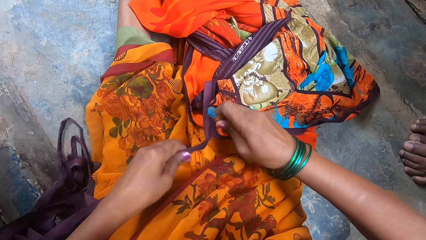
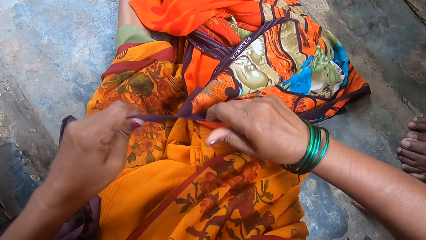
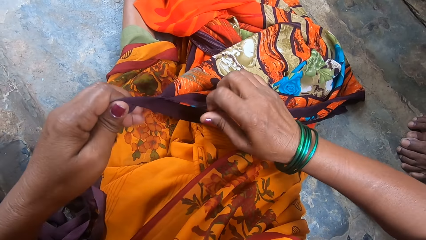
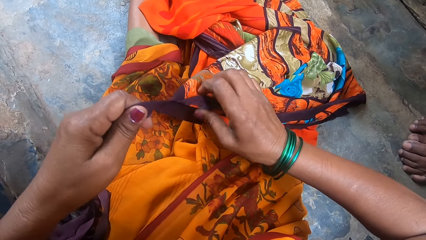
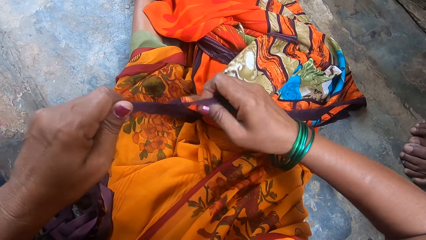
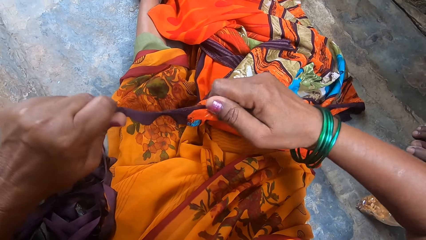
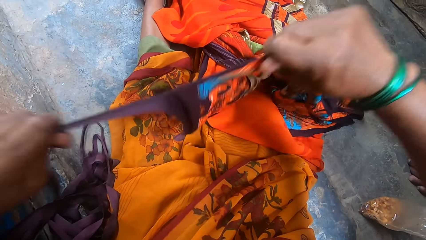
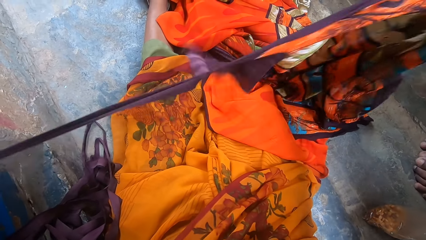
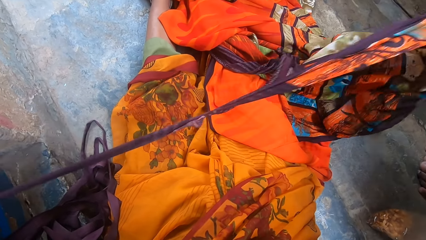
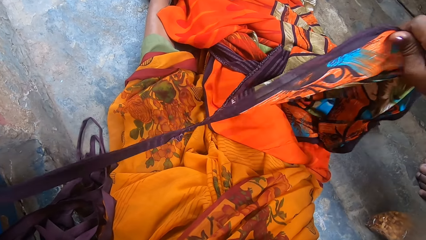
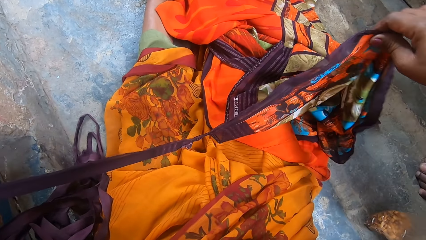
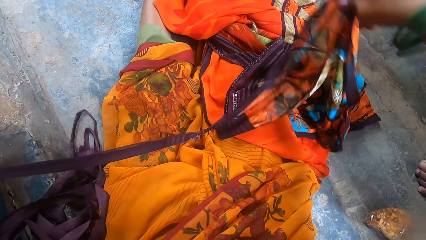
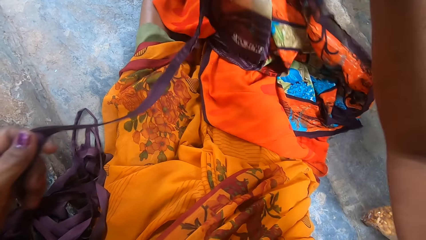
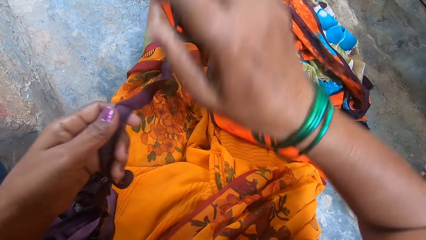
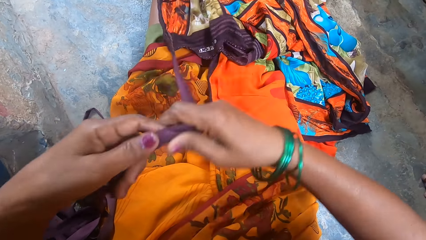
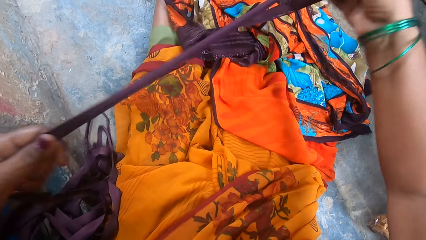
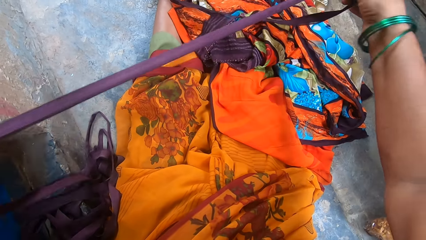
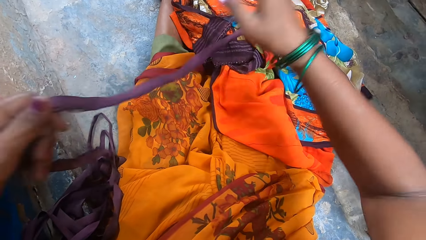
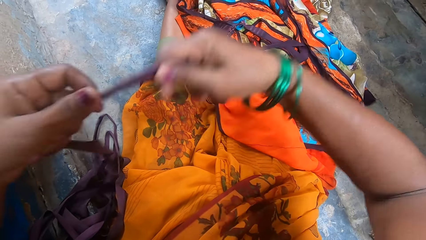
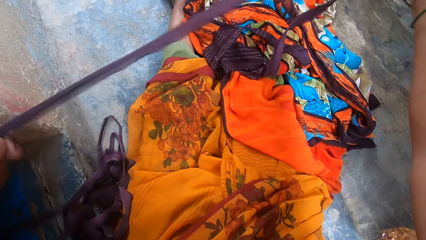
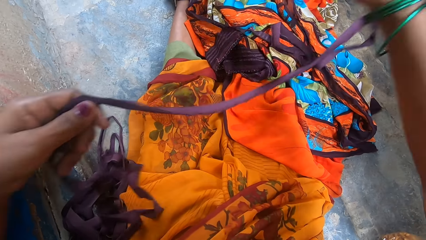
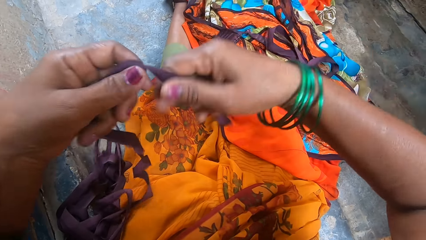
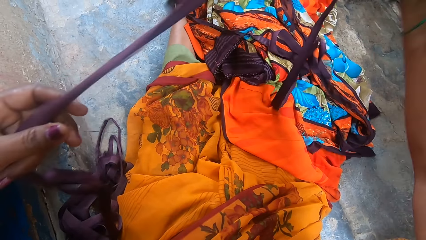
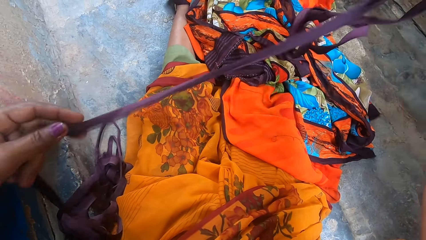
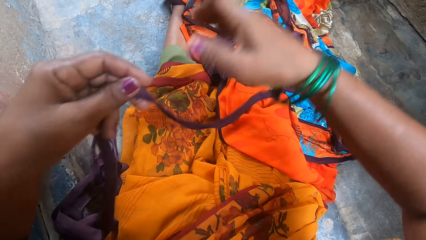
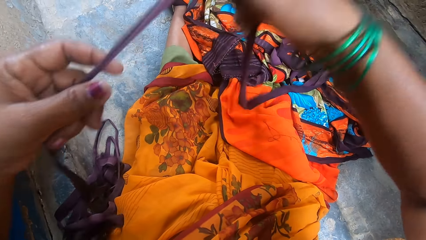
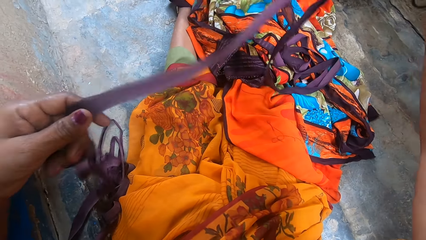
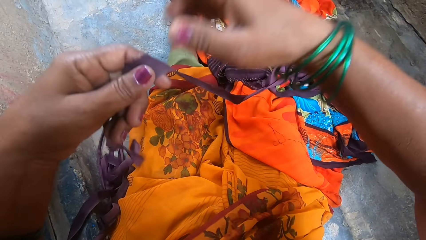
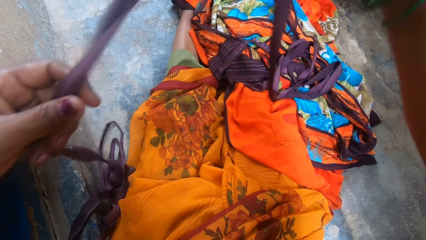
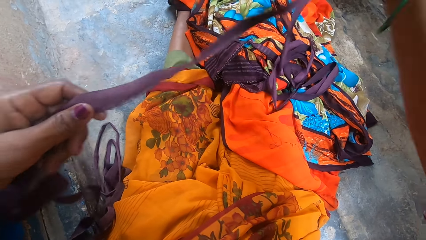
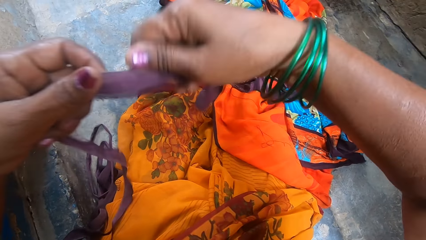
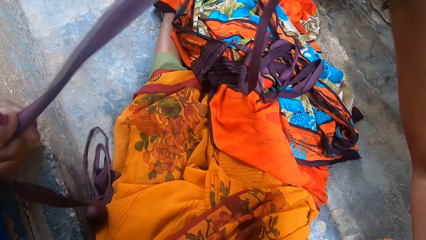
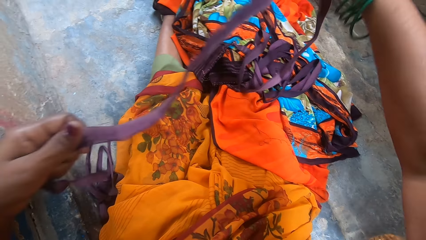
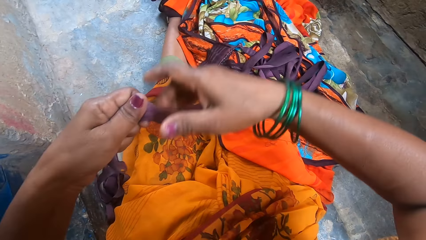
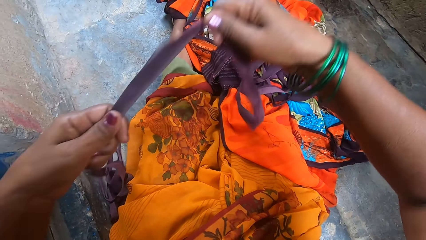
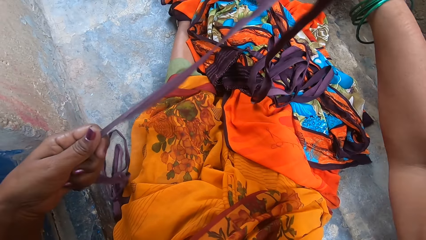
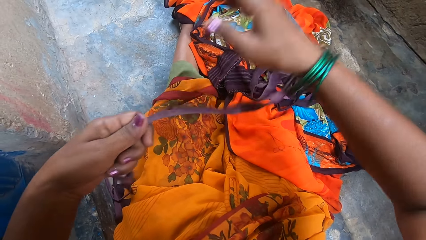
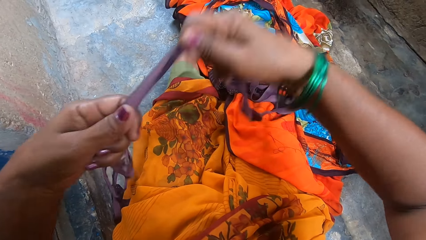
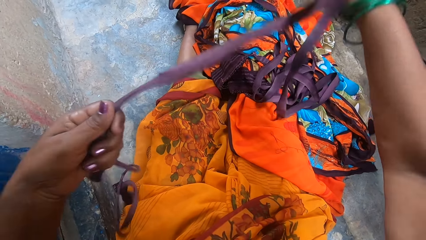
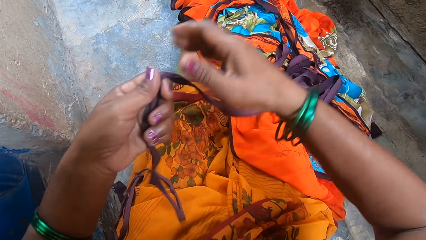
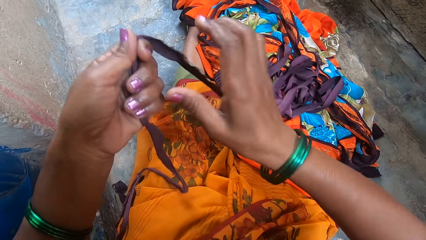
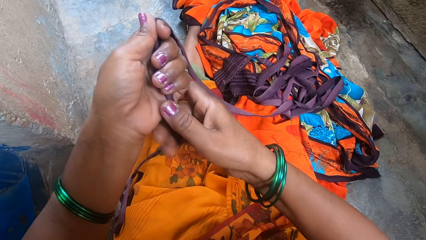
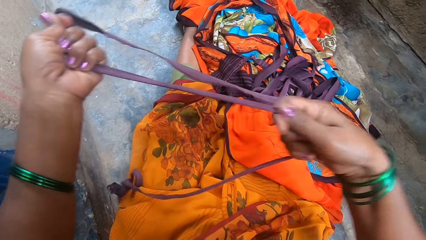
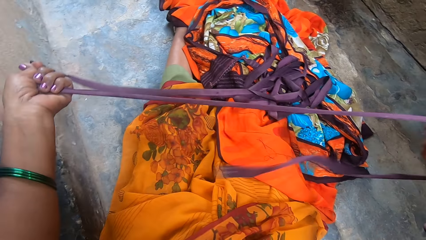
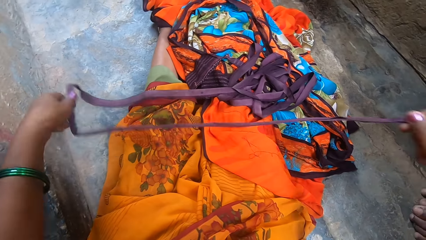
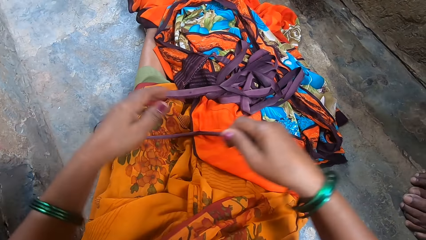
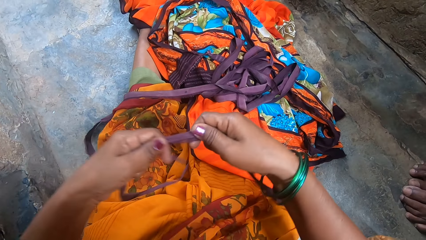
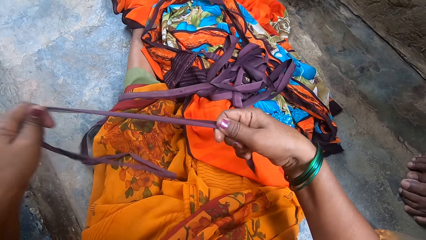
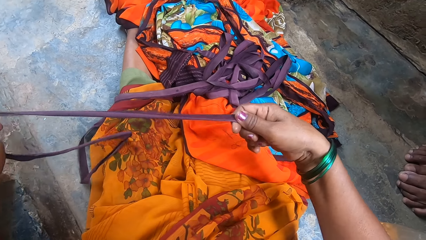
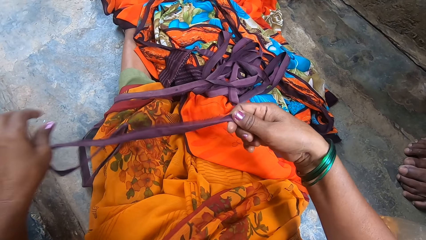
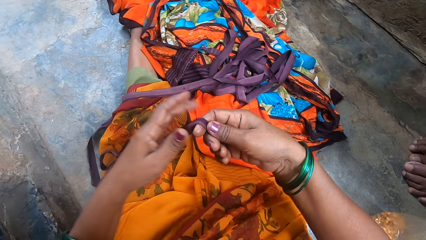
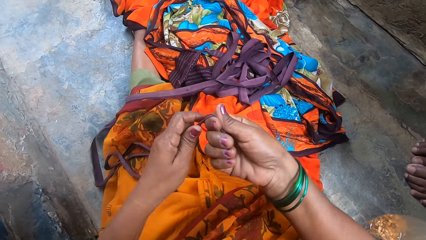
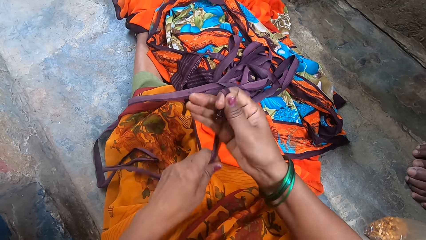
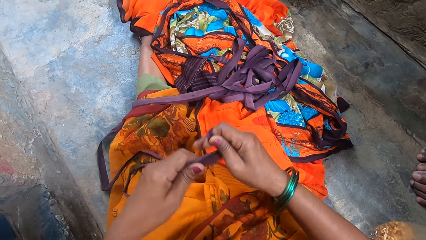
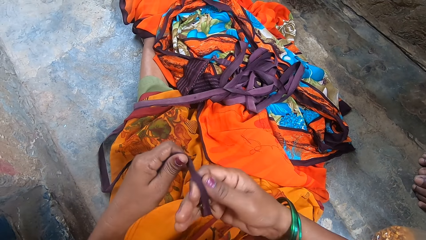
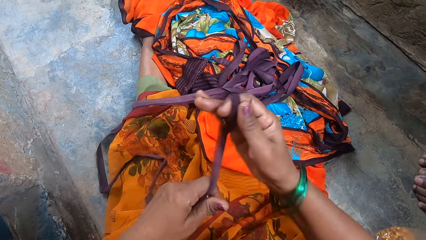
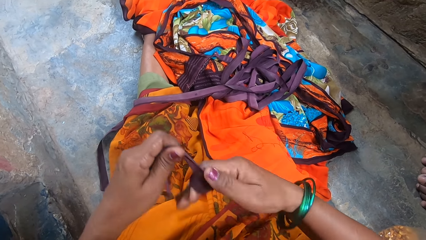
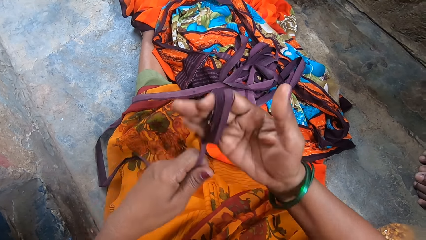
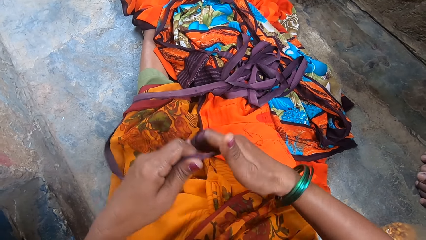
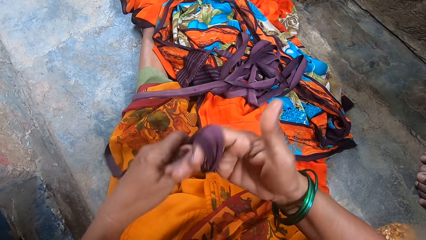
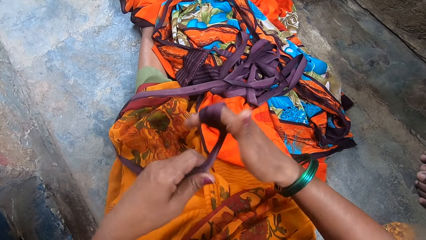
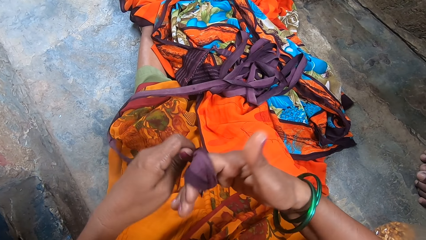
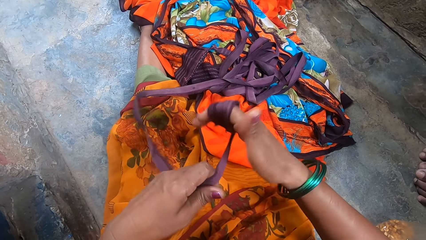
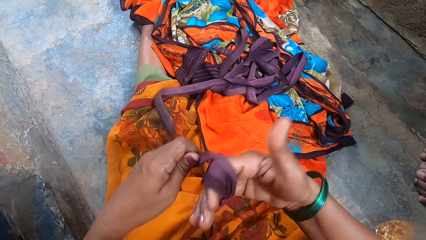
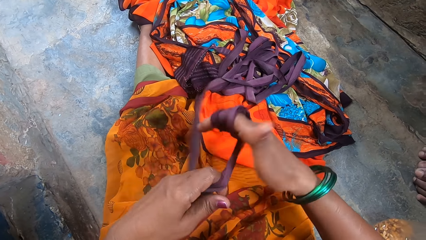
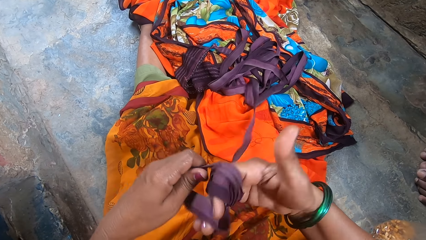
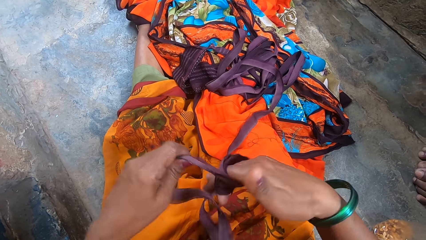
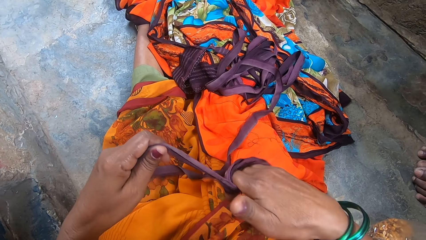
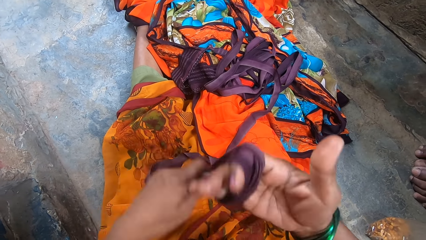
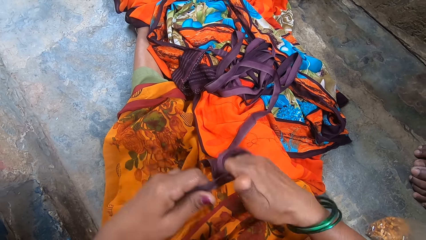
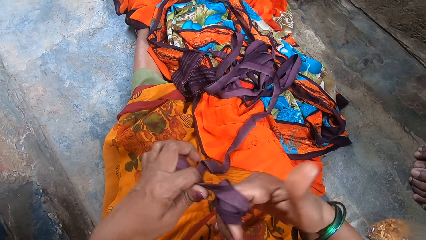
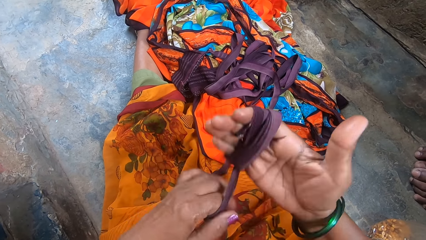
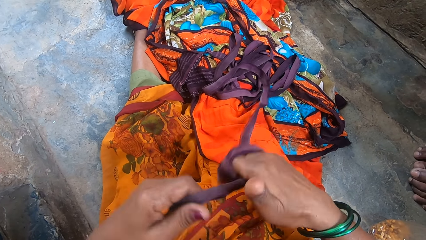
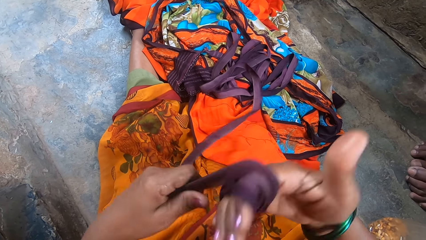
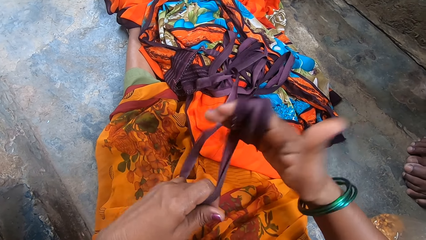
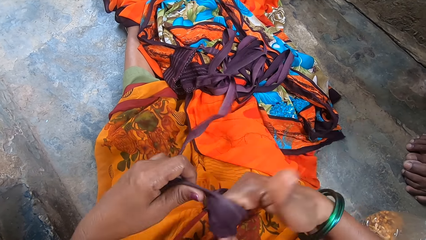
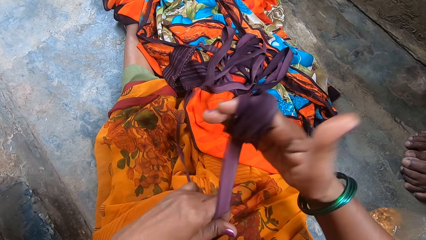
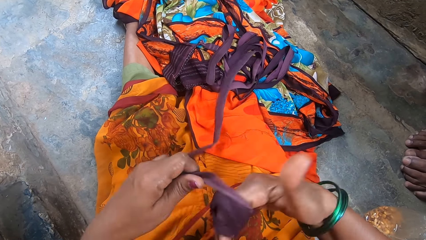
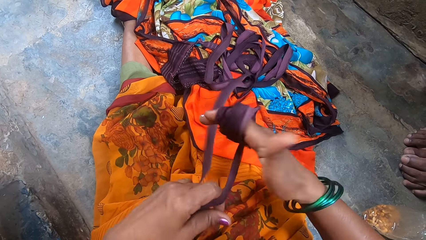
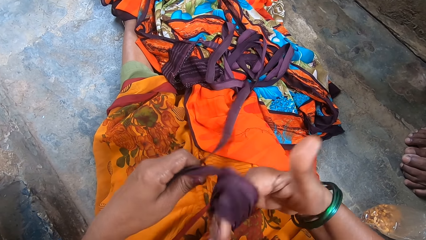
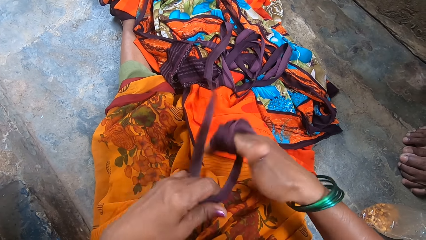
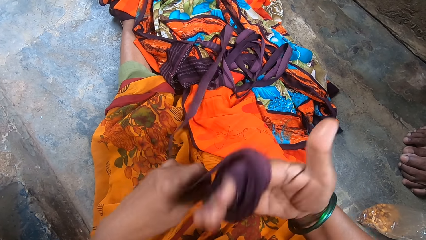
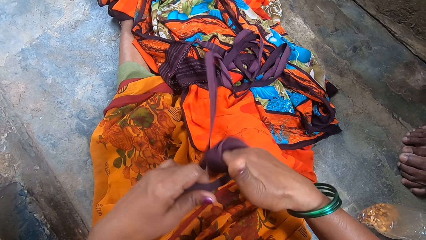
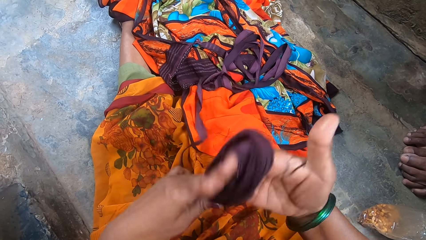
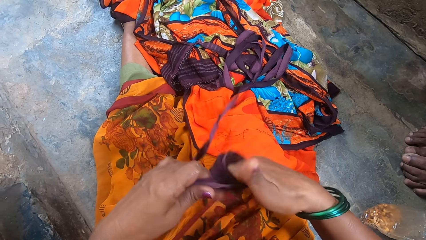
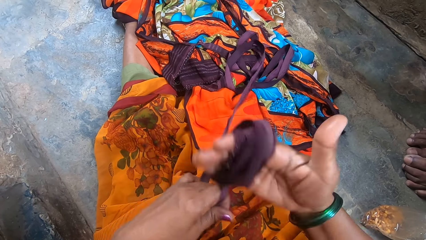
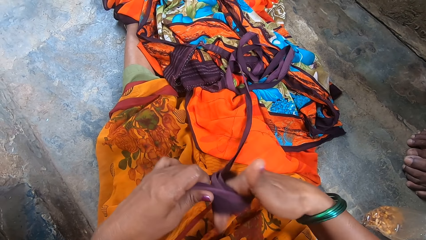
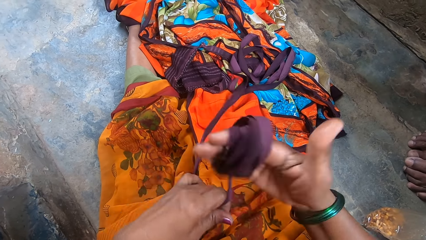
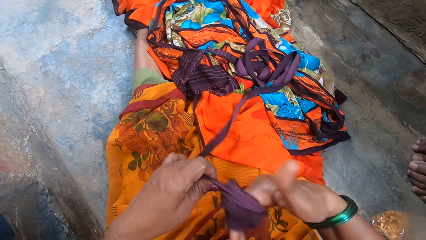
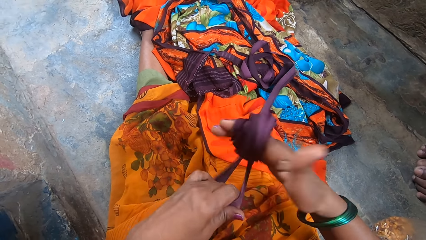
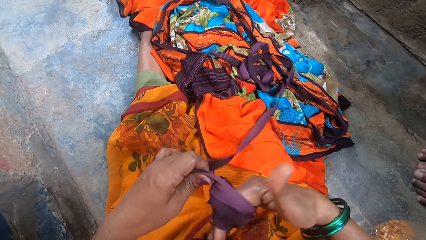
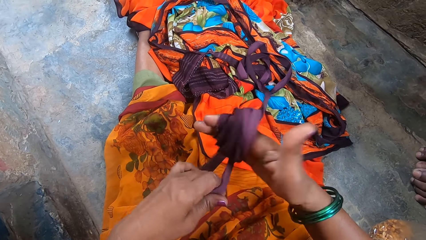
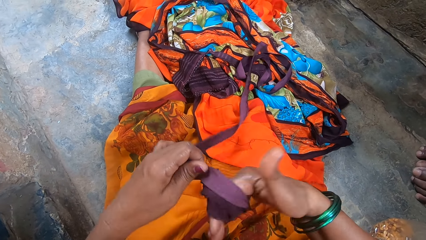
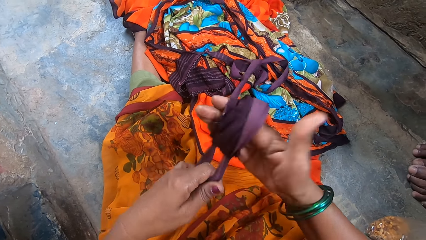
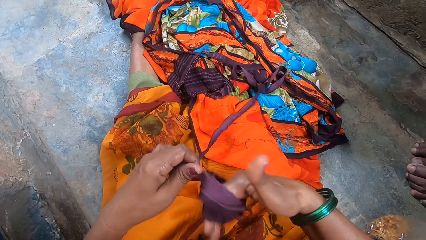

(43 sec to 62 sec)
The camera wearer picks up the cloth and tears the cloth with the hands. They throw the cloth on the lap. They stretch the piece. They pass the piece of cloth to the right hand and straighten the piece of cloth. They pass the piece of cloth to the left hand and straighten the piece of cloth. They roll the piece of cloth on the hand.
